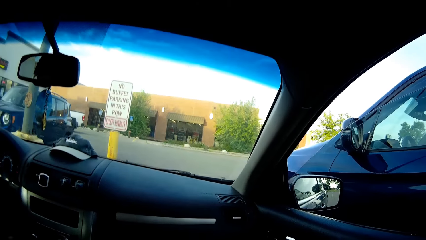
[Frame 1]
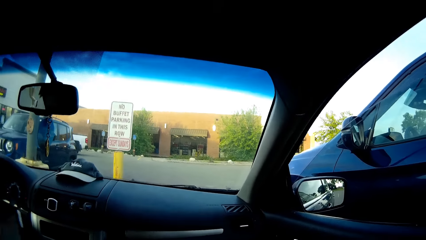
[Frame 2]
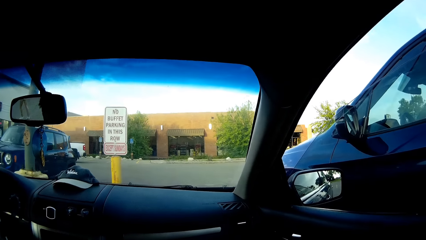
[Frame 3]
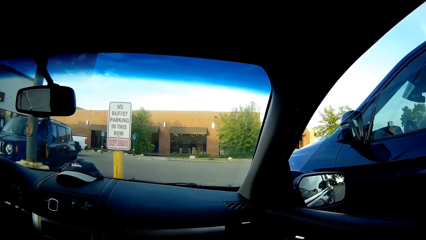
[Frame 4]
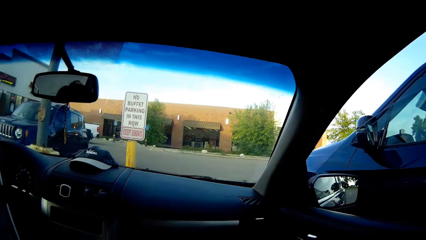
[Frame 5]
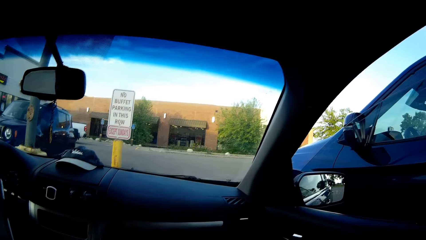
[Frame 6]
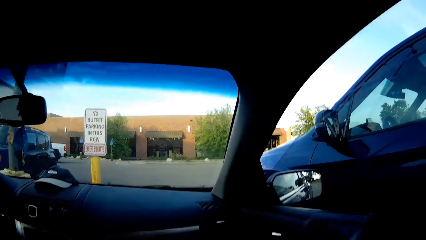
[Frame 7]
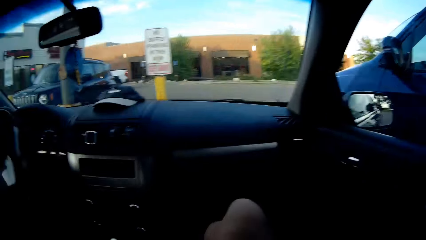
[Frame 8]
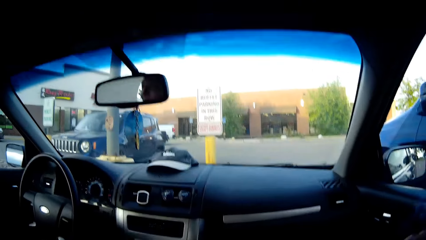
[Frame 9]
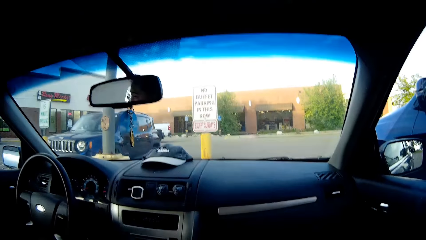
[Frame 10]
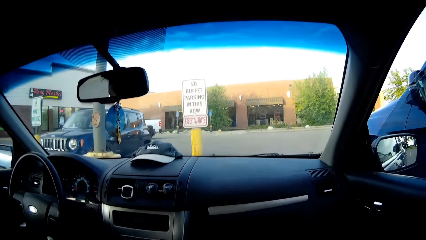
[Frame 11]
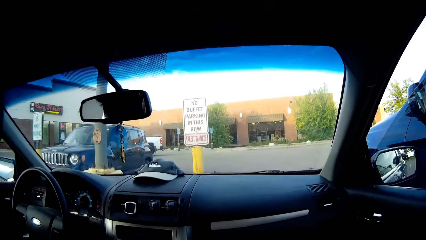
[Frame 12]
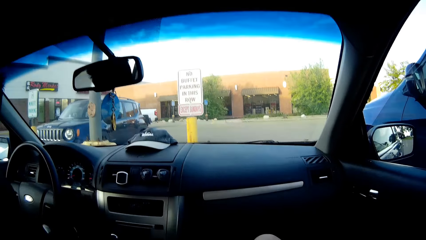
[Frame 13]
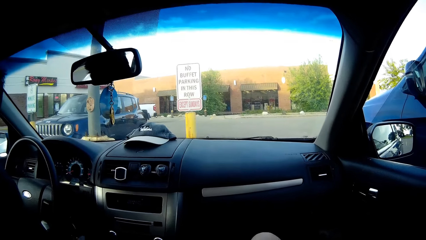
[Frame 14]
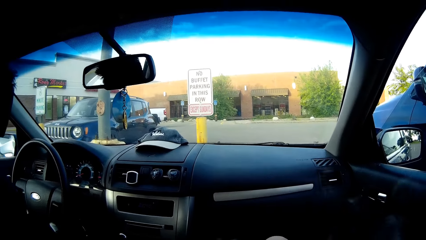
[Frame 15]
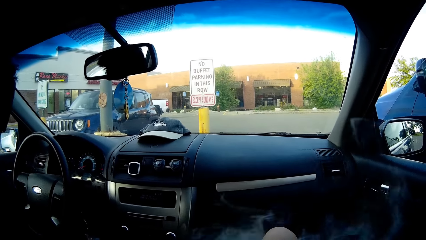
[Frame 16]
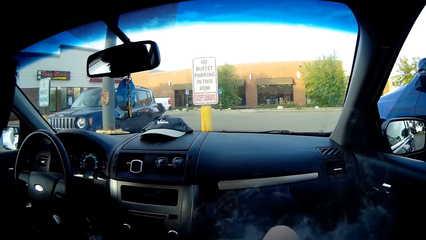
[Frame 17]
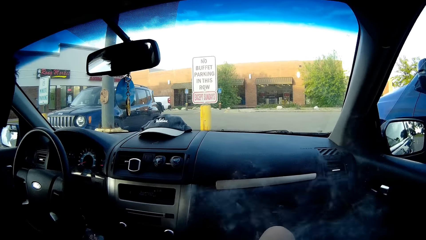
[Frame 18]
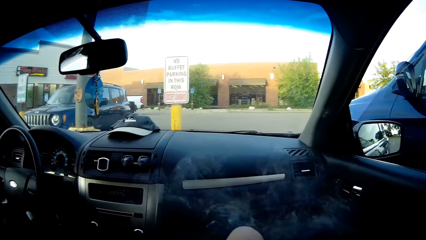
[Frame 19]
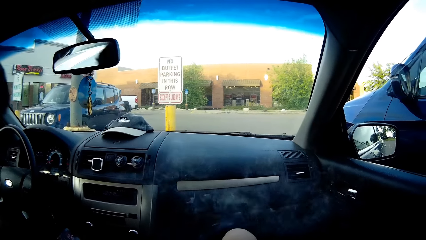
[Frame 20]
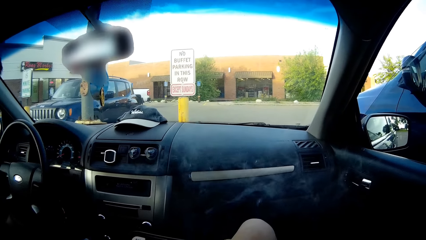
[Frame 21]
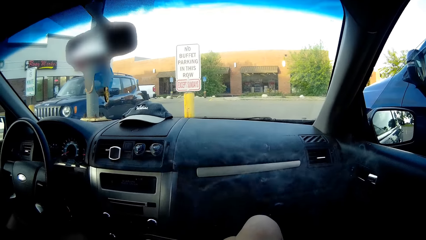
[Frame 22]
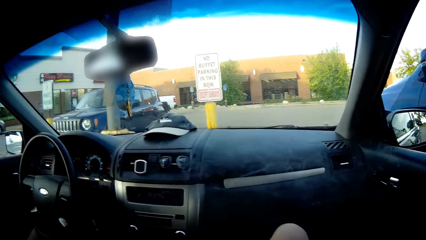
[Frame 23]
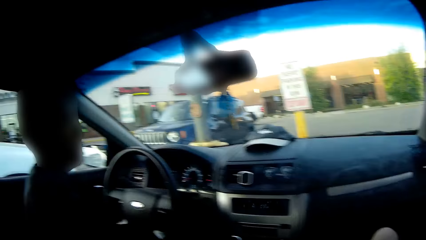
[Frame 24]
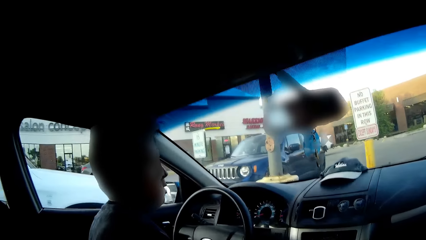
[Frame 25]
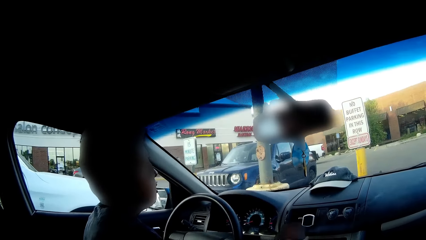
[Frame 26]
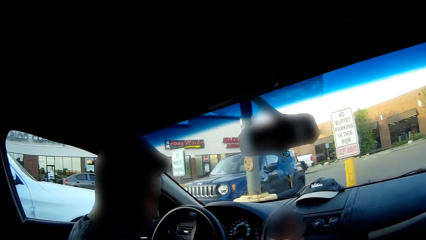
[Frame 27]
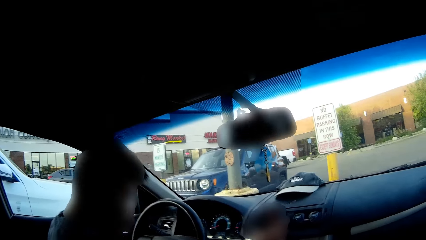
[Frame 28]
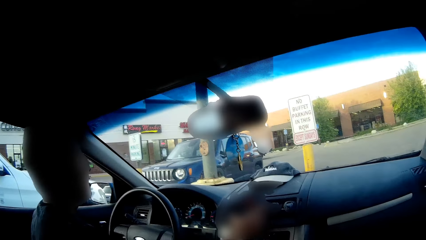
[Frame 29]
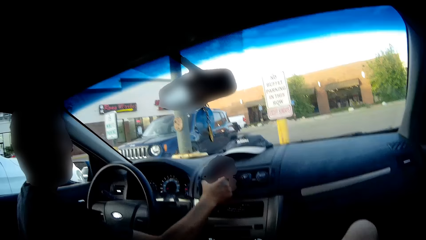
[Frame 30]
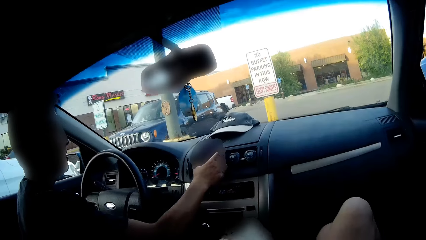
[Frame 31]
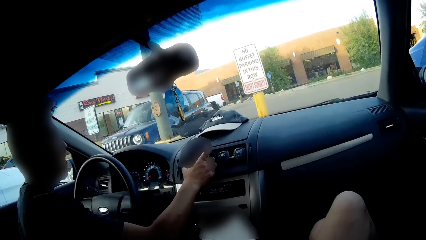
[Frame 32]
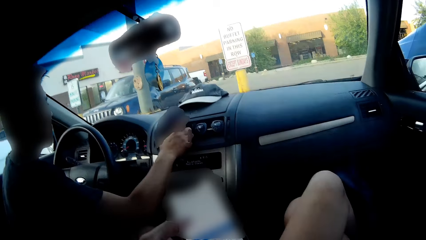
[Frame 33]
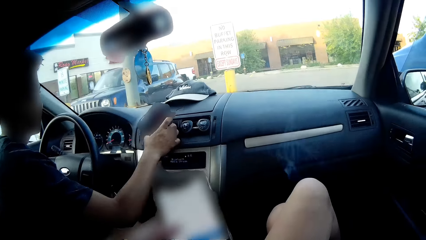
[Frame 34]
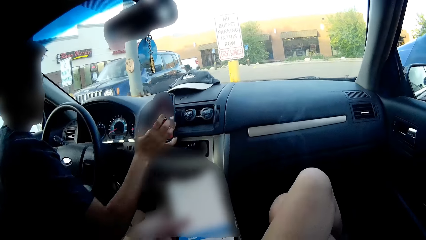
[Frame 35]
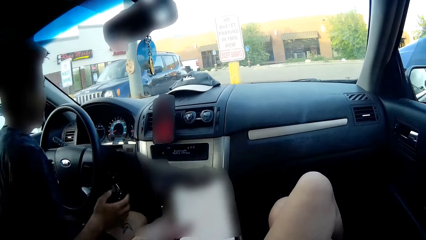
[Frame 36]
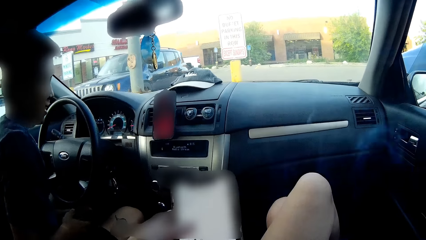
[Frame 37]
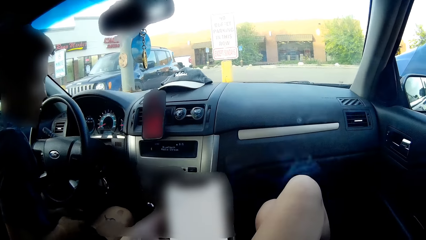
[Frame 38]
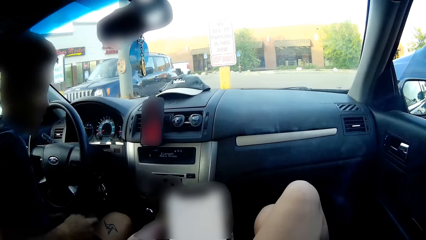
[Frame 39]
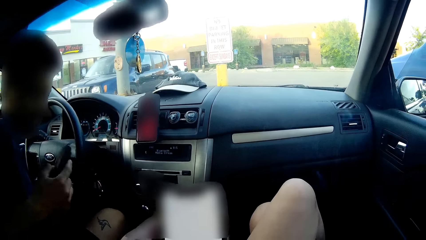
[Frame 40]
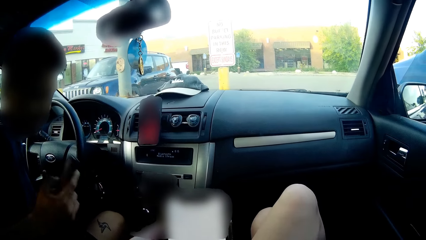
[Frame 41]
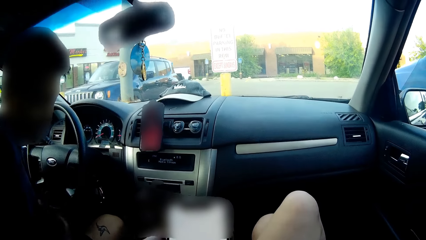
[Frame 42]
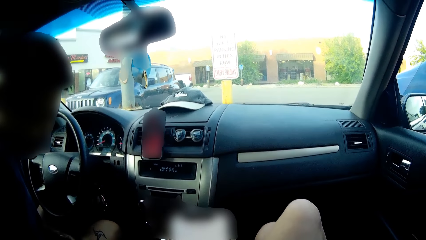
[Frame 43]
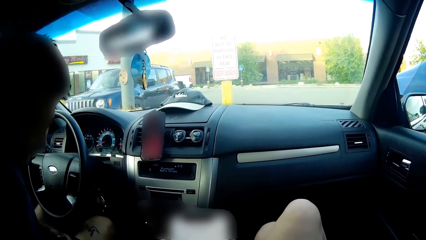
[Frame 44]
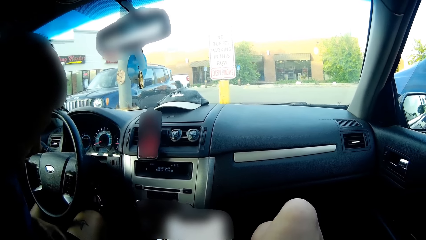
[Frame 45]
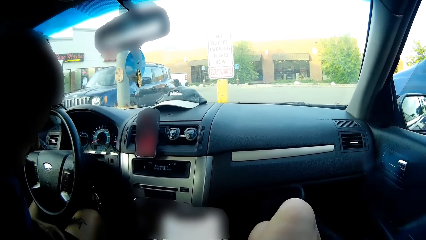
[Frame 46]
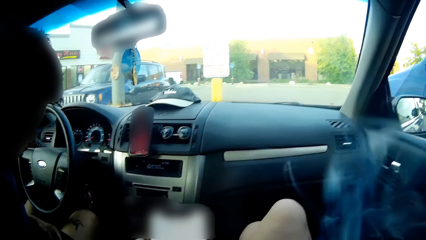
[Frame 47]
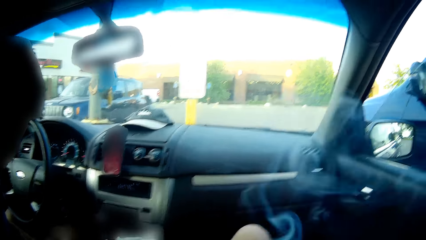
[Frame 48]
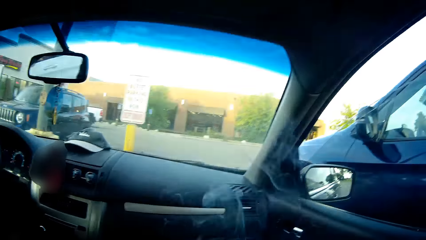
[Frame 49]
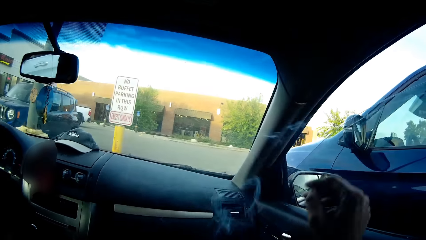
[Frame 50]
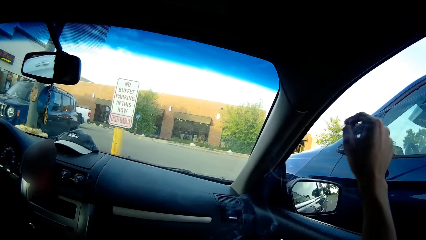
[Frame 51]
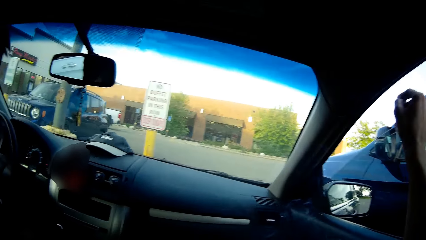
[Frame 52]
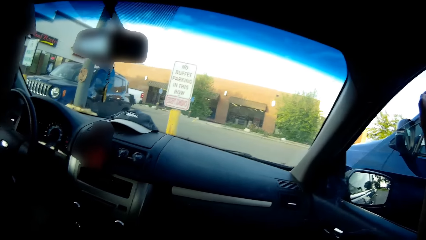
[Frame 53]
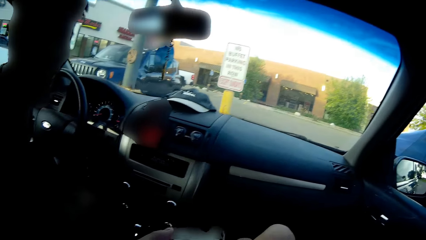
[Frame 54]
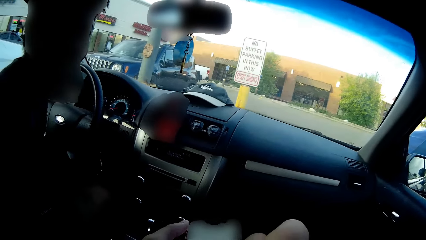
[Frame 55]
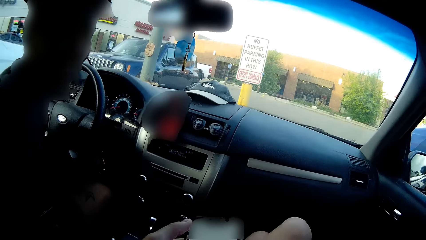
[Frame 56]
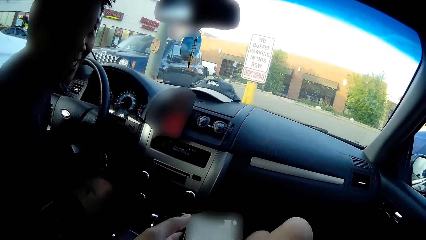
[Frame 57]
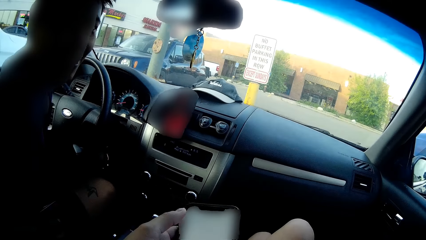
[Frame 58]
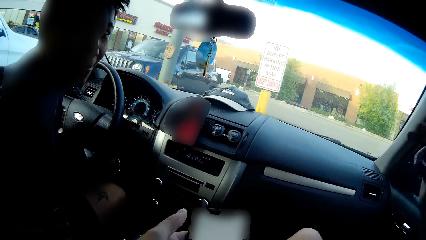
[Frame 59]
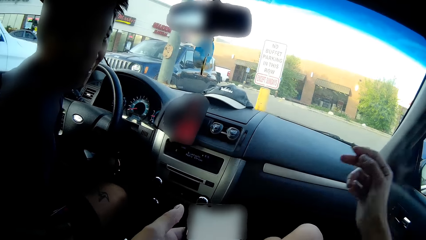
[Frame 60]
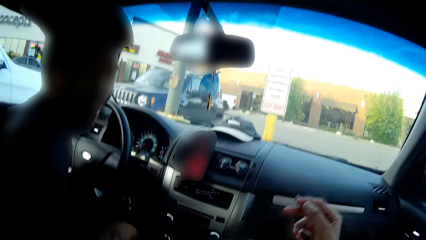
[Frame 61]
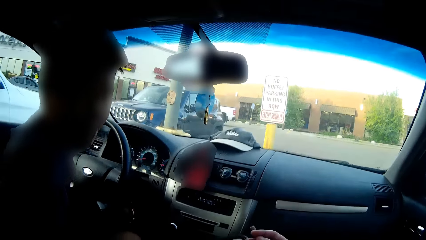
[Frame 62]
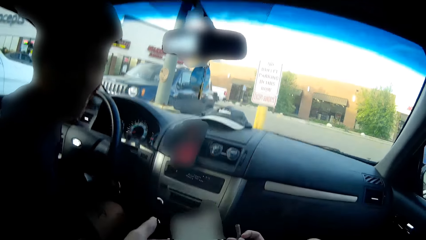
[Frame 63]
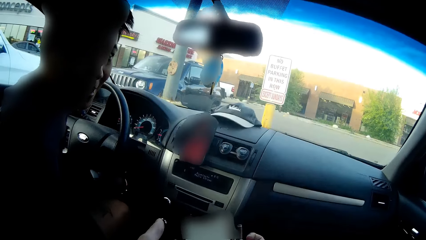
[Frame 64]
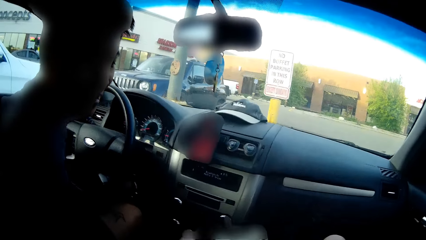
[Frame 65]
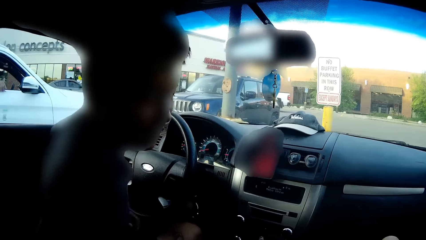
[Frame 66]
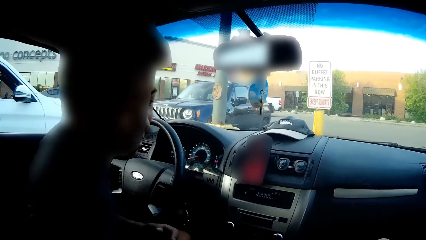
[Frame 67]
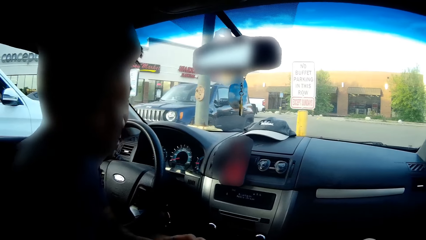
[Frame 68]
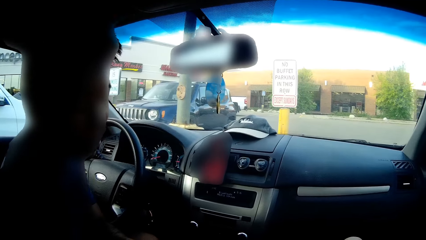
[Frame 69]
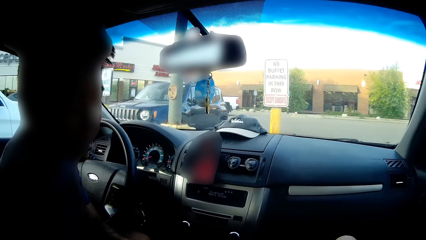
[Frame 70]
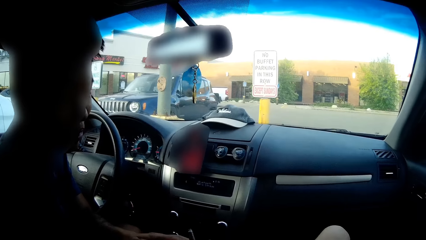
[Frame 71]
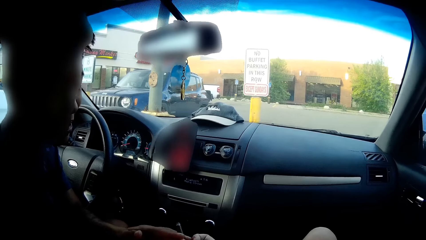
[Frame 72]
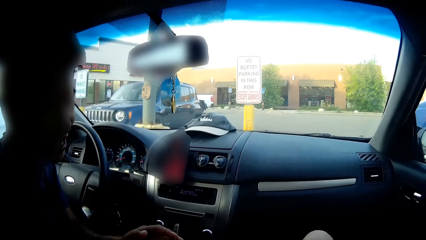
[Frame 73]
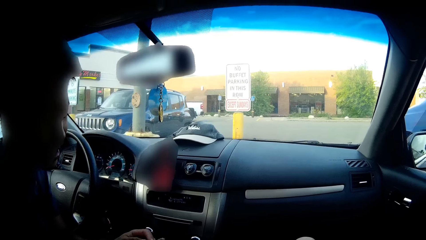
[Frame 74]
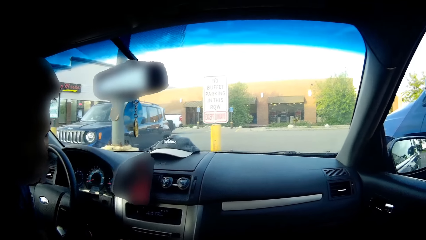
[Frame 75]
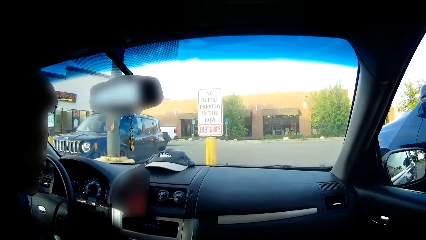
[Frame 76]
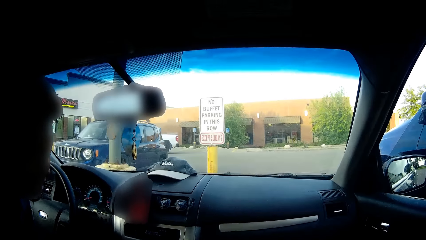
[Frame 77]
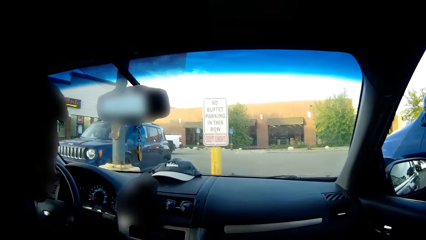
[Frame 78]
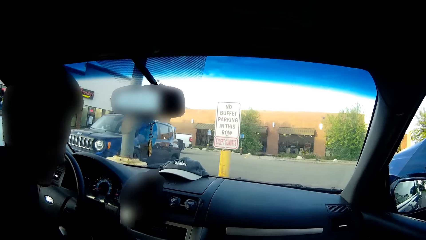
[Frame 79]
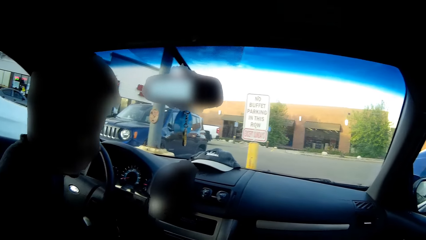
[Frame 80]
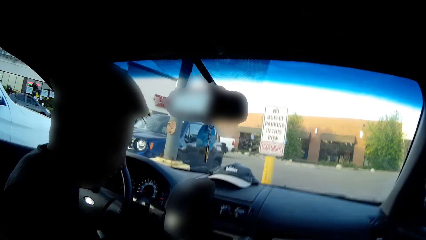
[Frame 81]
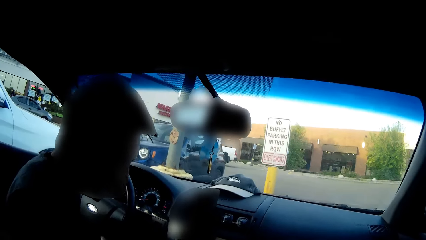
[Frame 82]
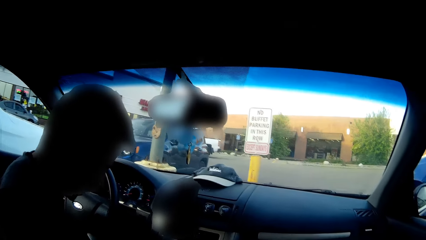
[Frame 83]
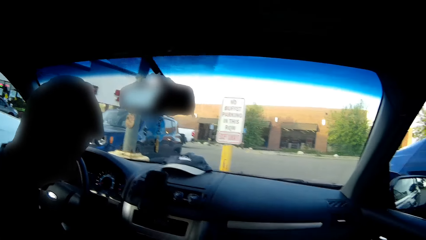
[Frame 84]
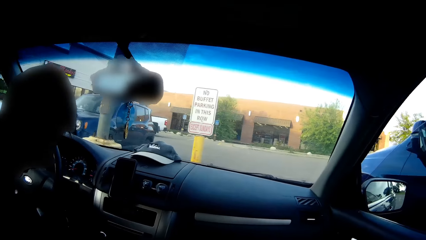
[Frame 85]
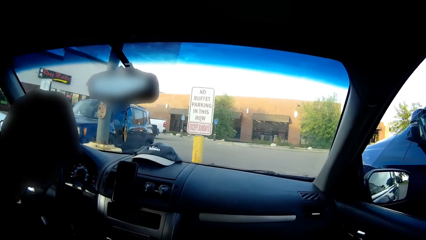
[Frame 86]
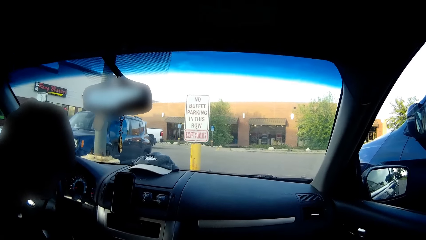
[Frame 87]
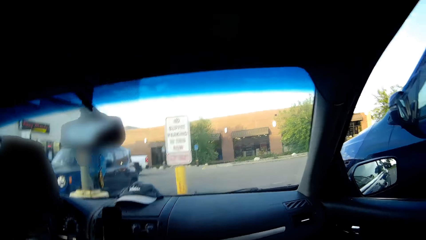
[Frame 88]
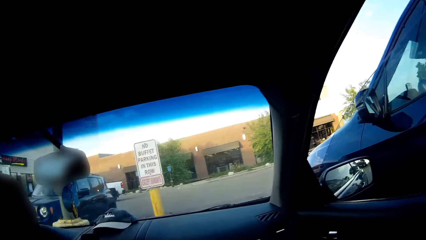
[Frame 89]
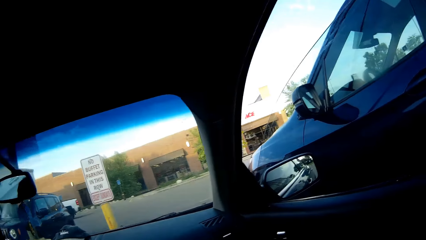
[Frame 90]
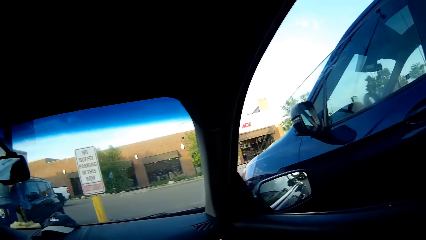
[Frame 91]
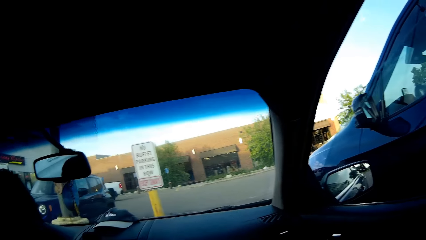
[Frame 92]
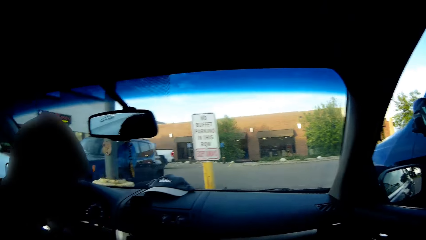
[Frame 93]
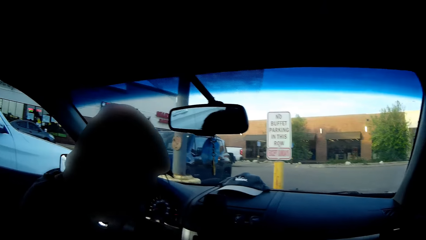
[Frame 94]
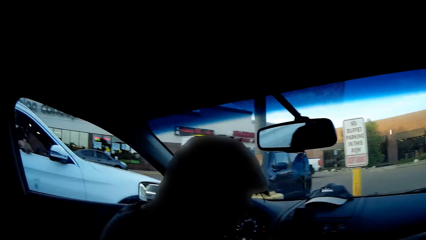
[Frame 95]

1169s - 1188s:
The man places the phone on a mount on the dashboard with his right hand. The camera wearer operates the phone with her left hand. The man converses with the camera wearer. The camera wearer lifts the cigarette out the window with her right hand. The man collects the cigarette from the camera wearer with his left hand.
